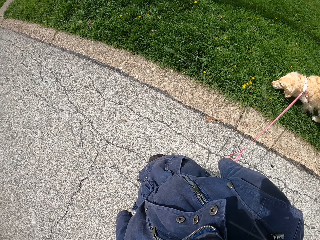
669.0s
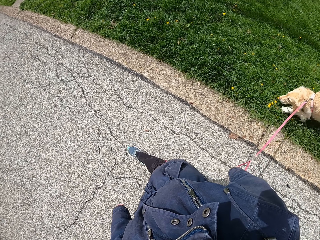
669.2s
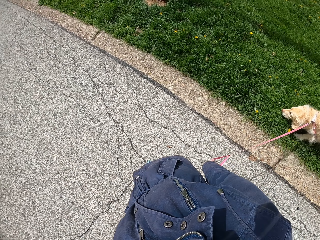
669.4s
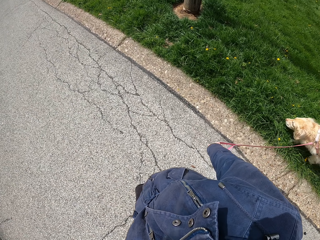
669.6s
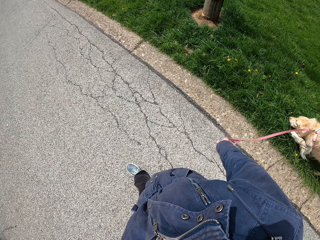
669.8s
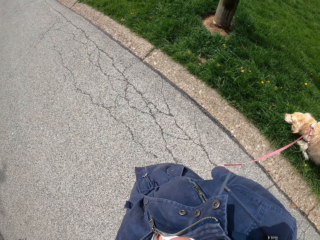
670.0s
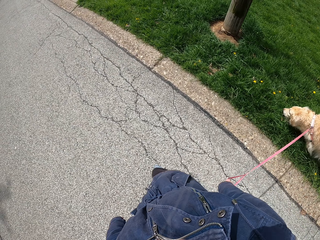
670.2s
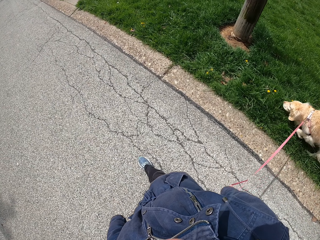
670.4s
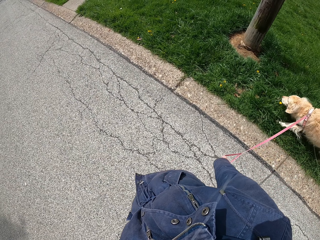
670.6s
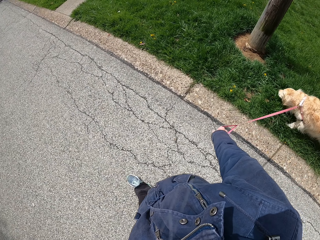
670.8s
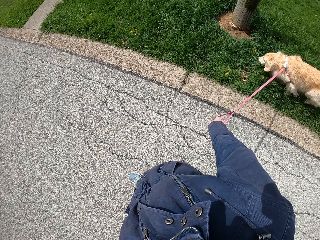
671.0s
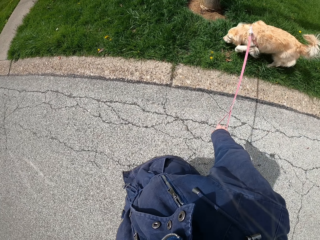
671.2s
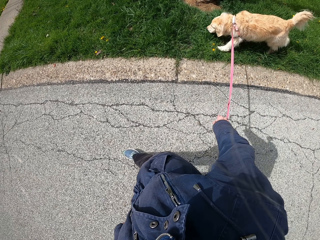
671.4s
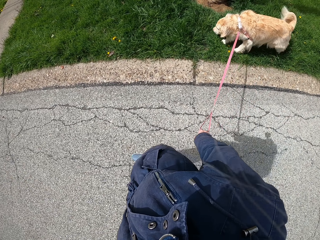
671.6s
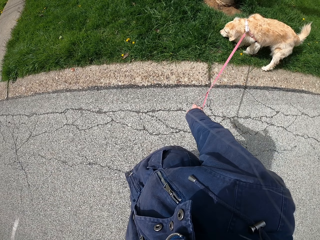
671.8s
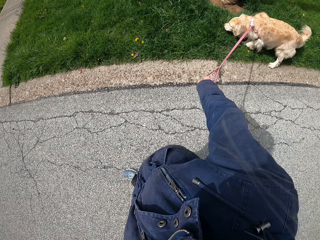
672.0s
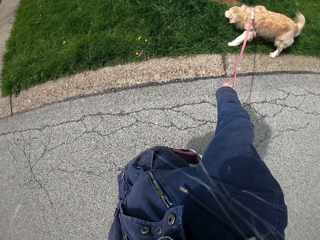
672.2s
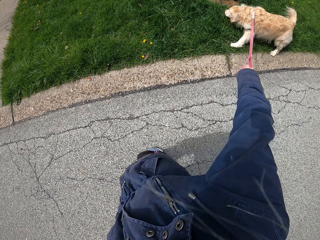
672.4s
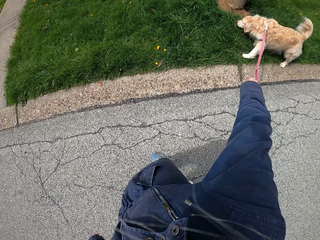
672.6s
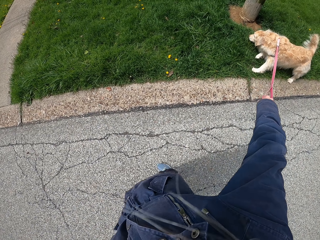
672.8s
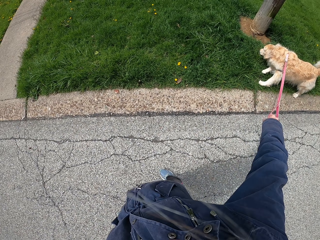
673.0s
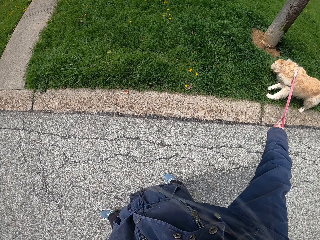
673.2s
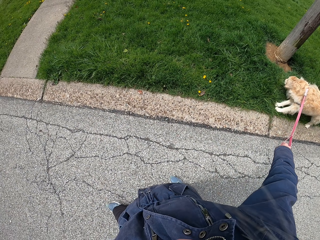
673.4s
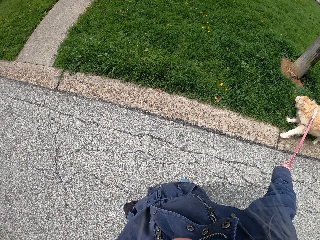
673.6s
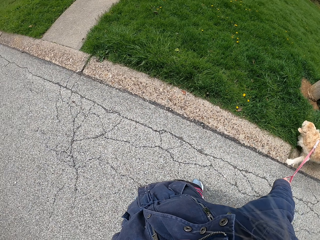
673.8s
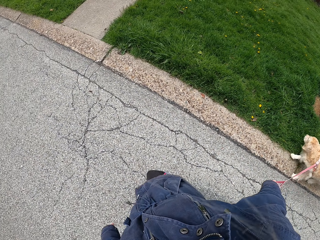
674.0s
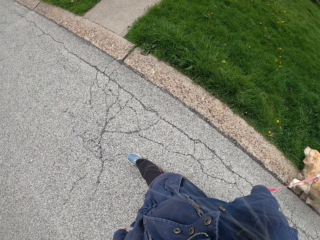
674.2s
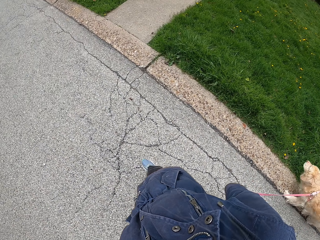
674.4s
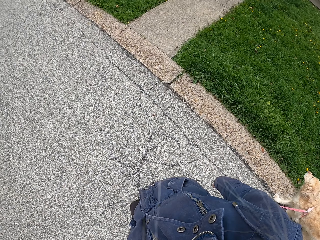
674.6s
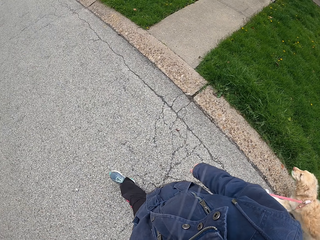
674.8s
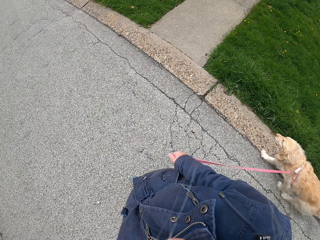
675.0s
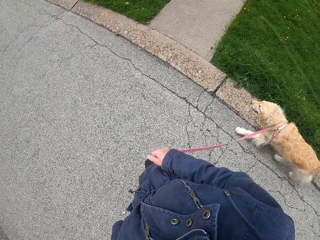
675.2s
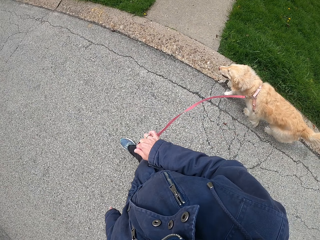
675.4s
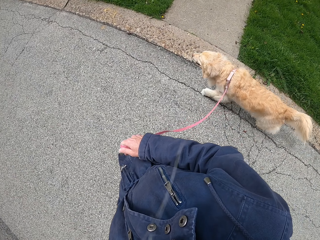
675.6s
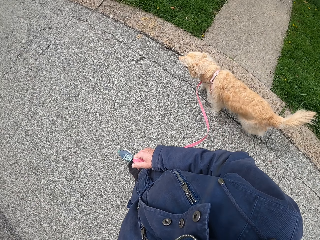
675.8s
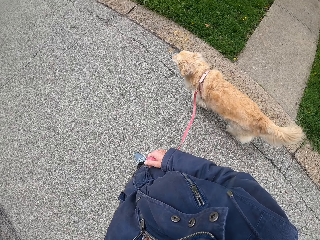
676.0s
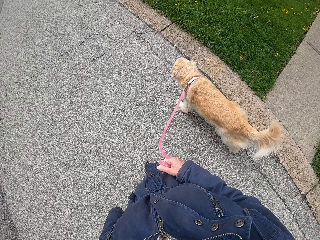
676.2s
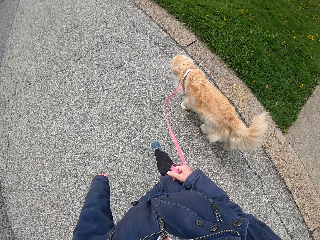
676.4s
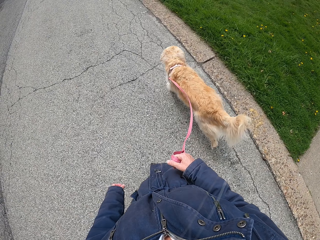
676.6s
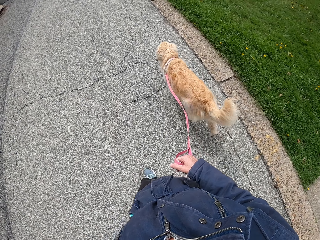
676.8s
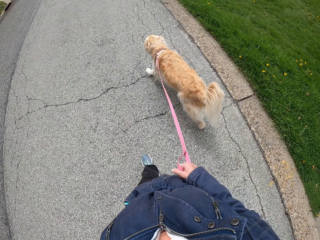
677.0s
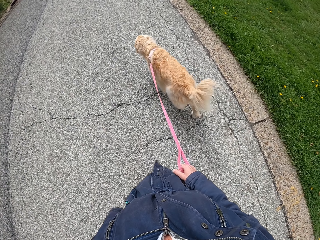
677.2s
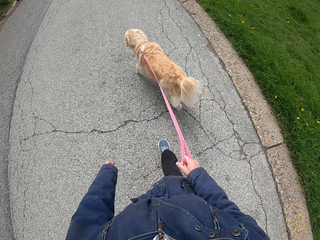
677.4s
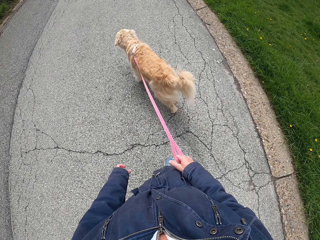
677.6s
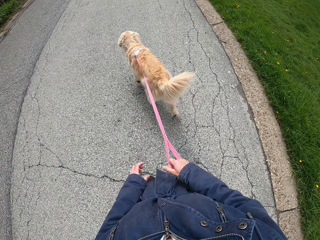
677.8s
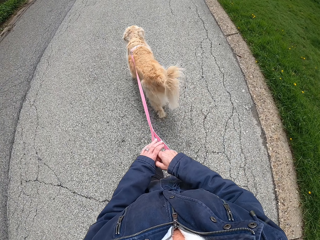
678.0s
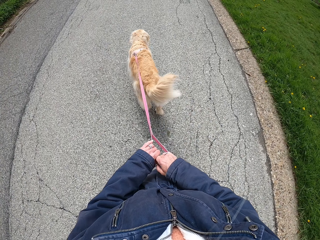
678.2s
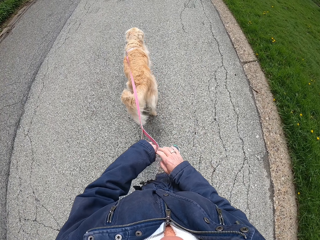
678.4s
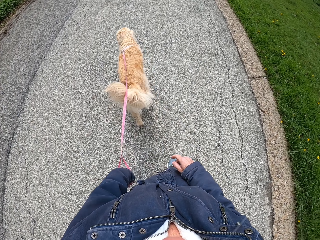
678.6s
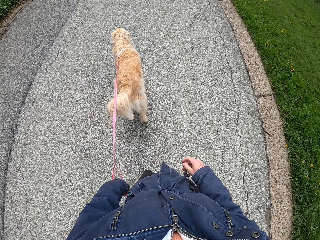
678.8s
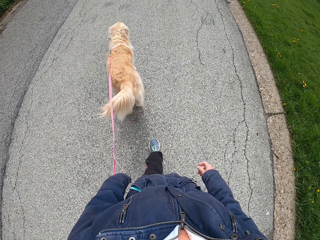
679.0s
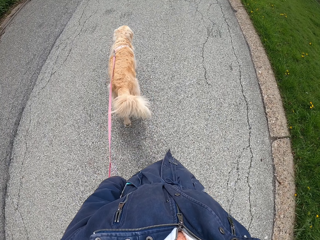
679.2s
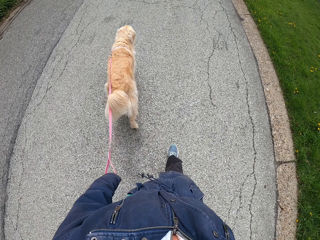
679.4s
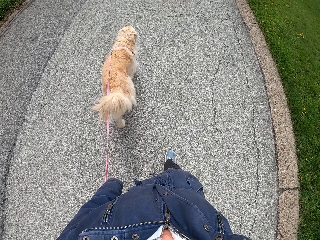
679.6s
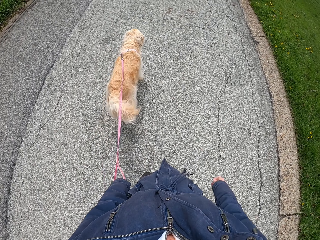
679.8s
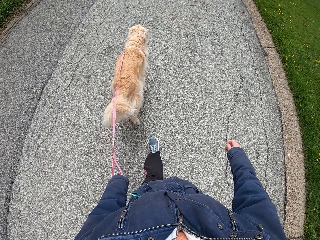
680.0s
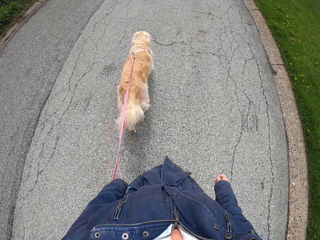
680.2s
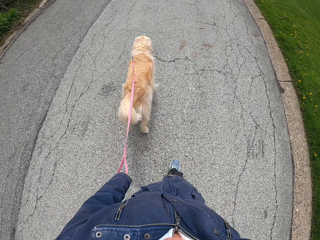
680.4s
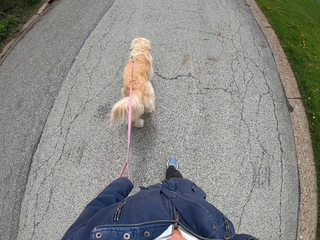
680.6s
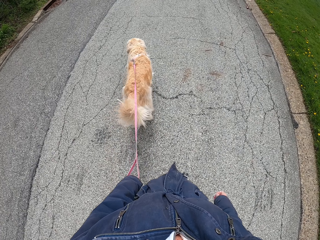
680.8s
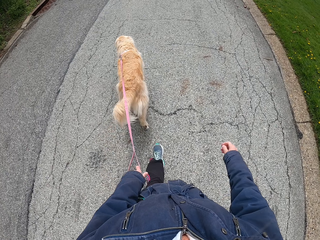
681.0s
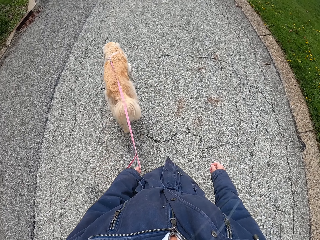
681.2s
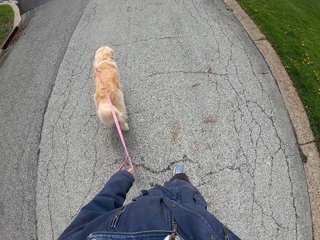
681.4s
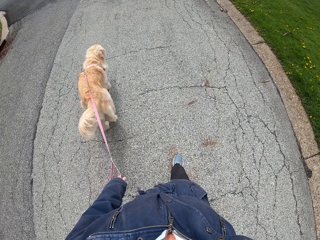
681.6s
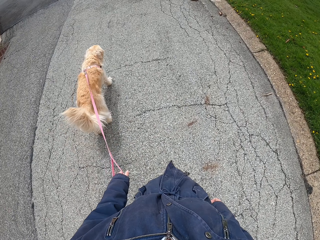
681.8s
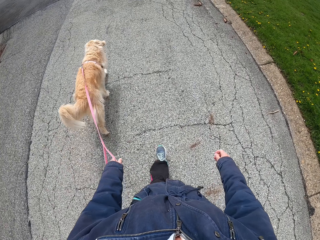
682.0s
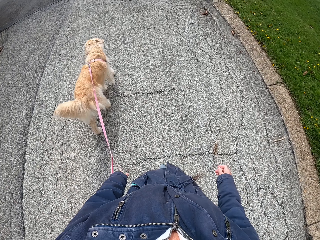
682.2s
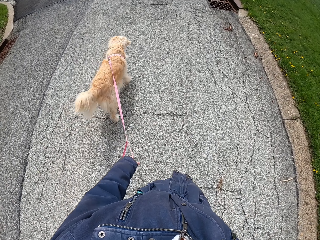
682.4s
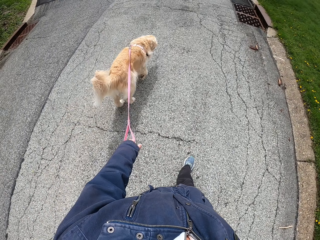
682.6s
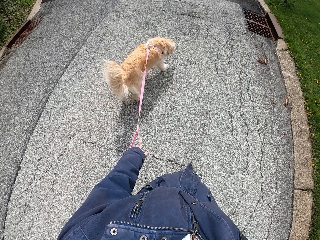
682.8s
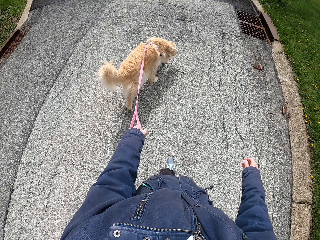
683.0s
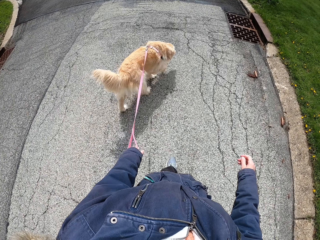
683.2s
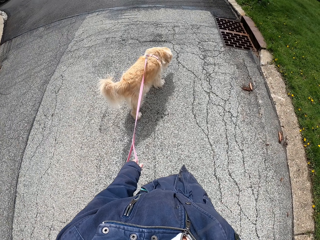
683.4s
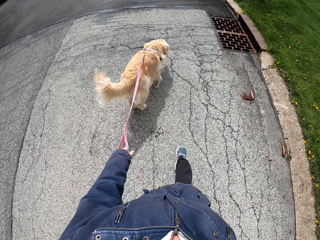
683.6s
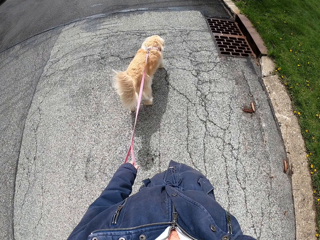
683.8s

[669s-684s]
The camera wearer moves the dog's leash from her right hand to her left hand. She walks the dog along the pavement.

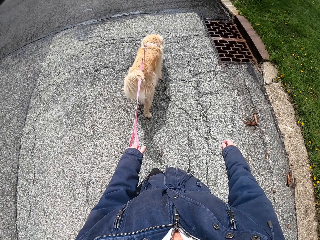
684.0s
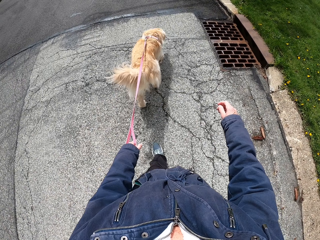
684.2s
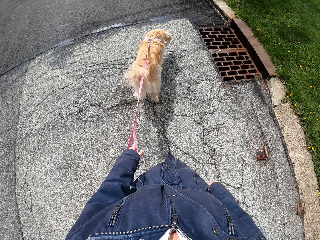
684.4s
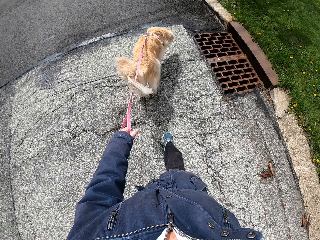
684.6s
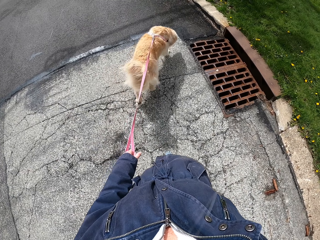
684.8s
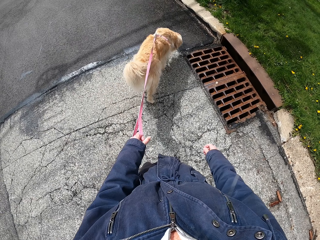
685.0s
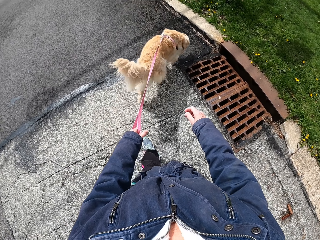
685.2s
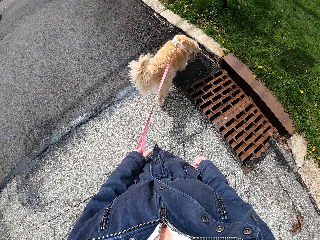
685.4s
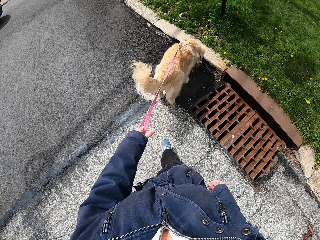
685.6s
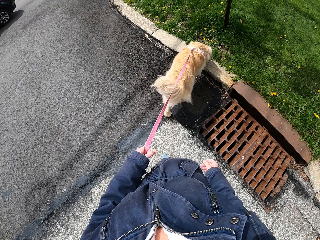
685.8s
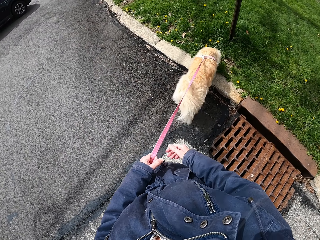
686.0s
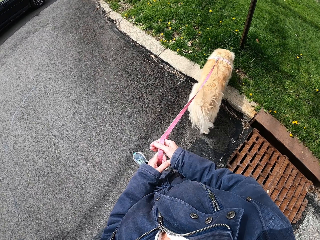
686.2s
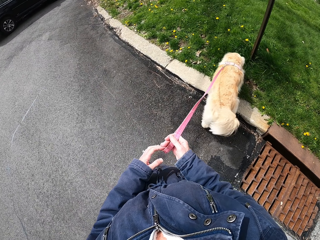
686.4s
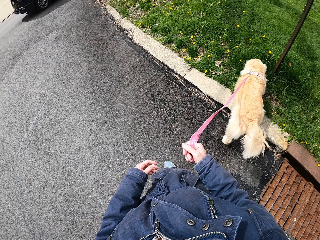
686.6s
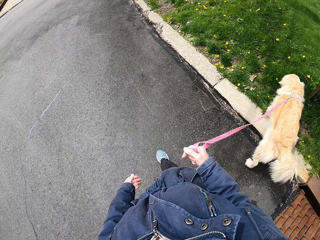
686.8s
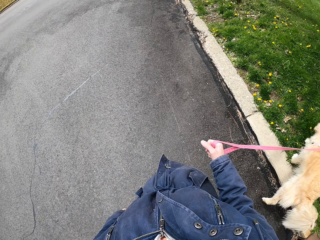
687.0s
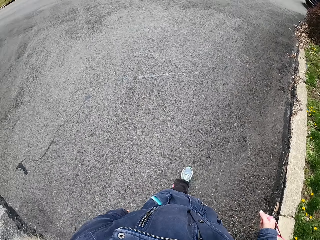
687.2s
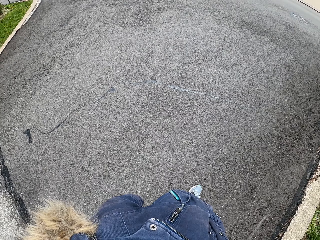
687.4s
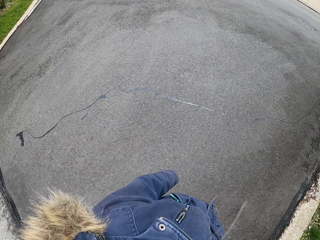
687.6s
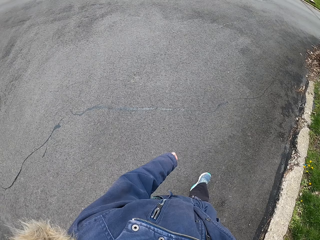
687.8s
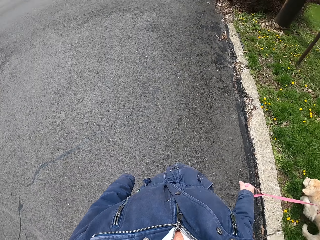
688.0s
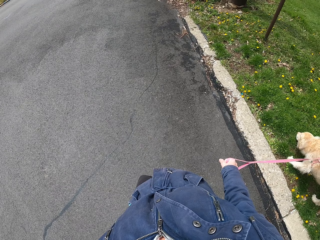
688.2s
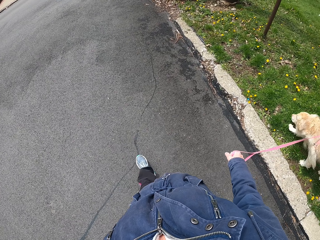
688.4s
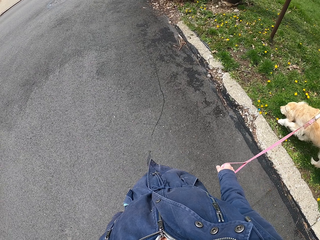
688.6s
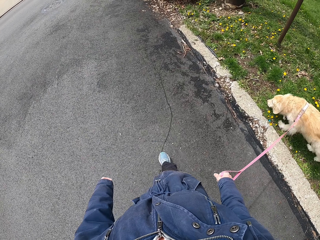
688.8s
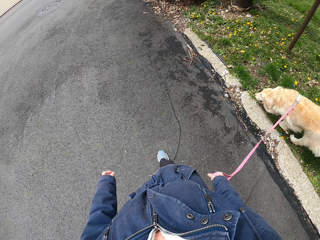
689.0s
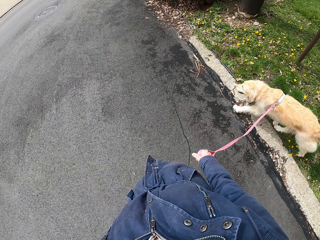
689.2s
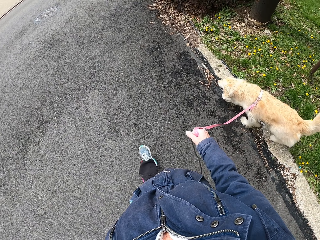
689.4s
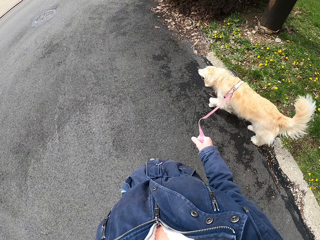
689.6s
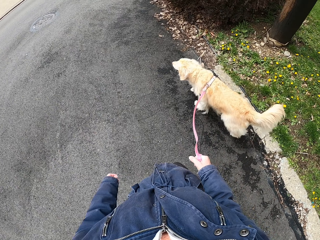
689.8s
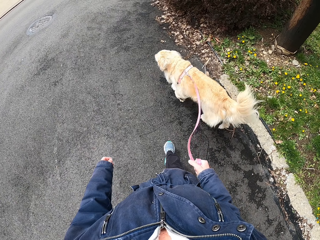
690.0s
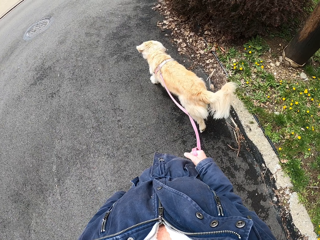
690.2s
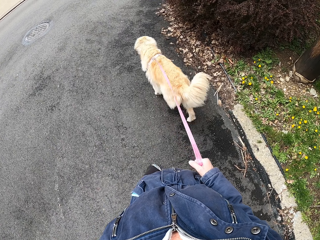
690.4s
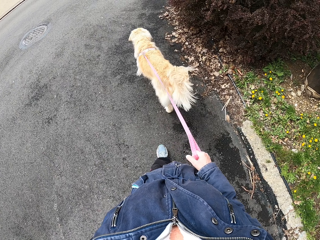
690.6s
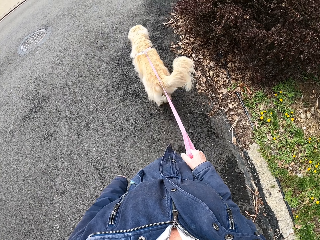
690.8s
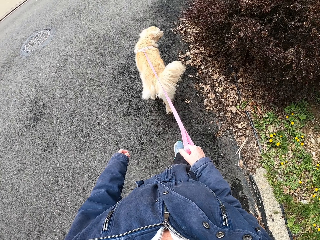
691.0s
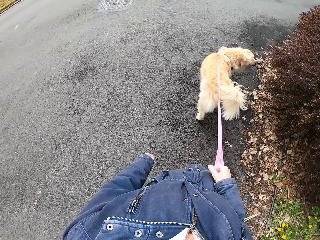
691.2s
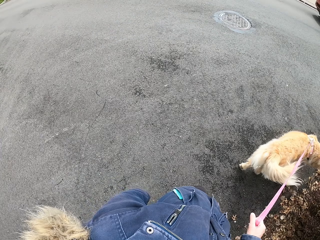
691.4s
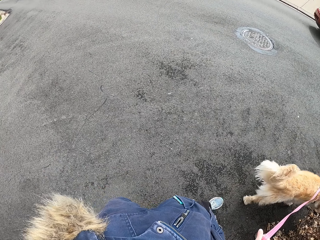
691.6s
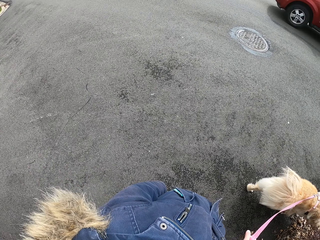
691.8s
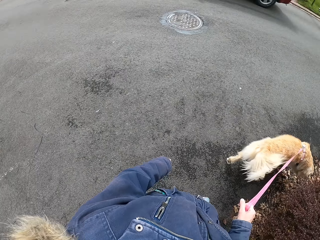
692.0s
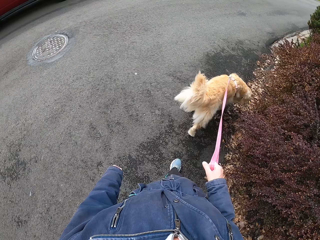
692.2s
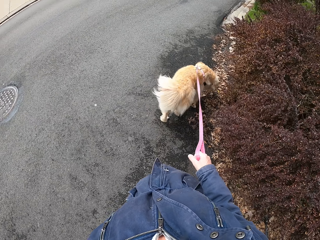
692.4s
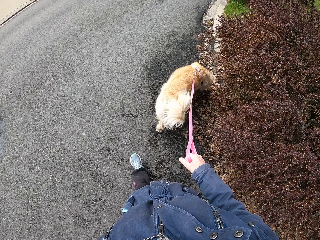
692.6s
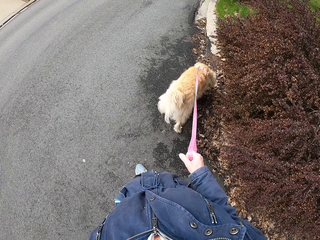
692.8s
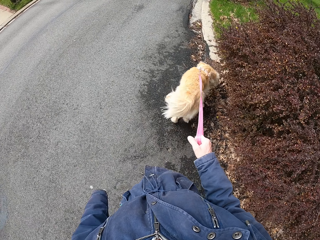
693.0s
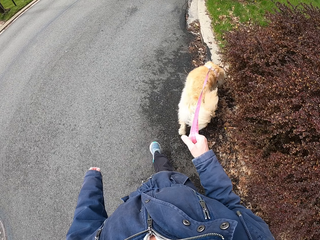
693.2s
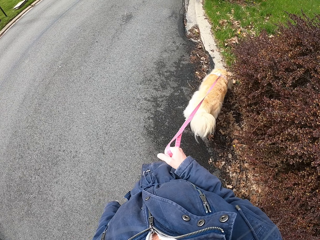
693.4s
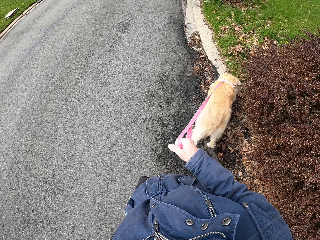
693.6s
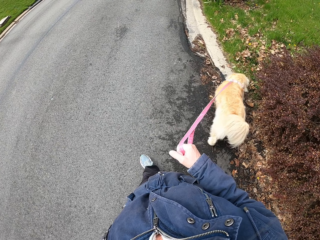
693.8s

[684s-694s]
The camera wearer moves the dog's leash from her left hand to her right hand. She walks the dog along the pavement. She looks around.
